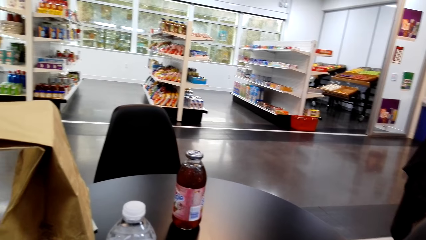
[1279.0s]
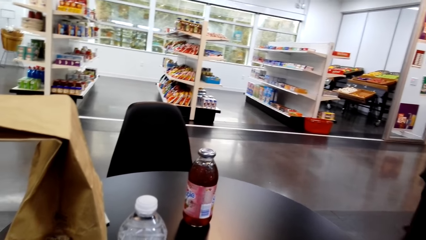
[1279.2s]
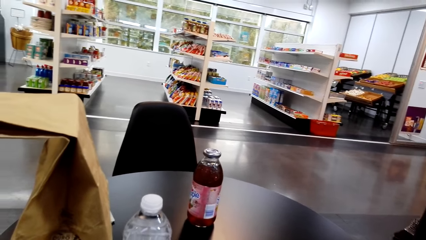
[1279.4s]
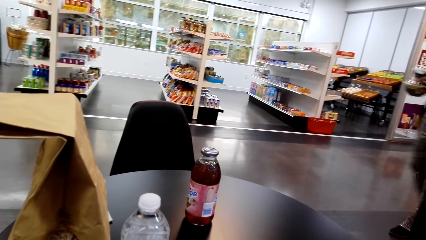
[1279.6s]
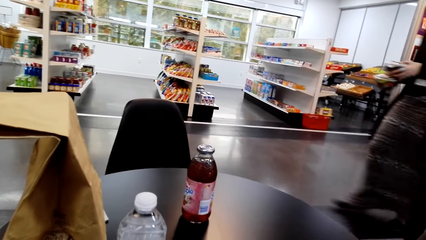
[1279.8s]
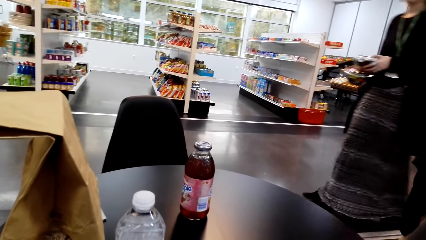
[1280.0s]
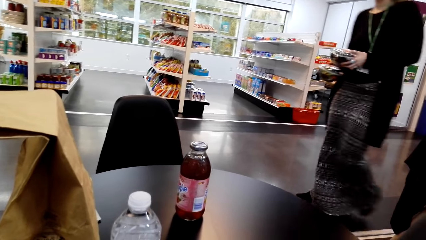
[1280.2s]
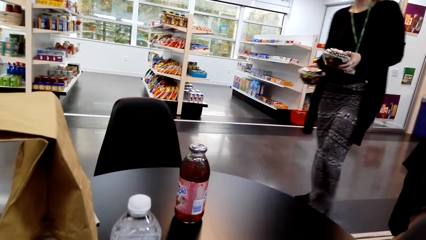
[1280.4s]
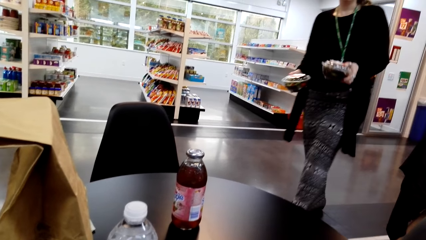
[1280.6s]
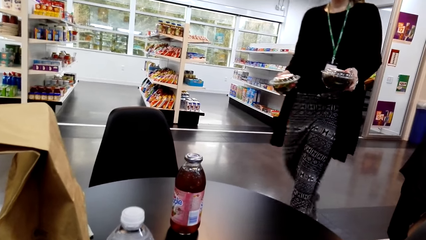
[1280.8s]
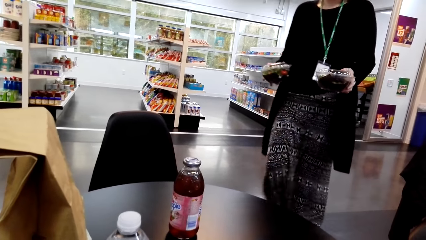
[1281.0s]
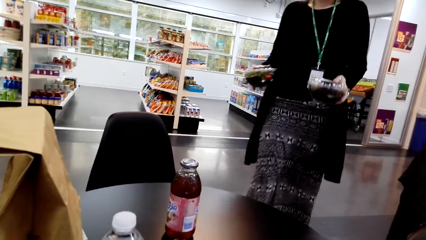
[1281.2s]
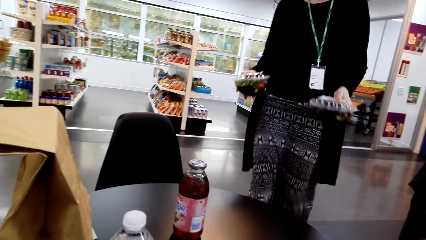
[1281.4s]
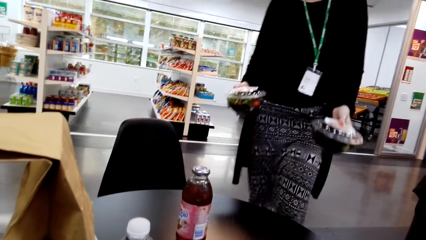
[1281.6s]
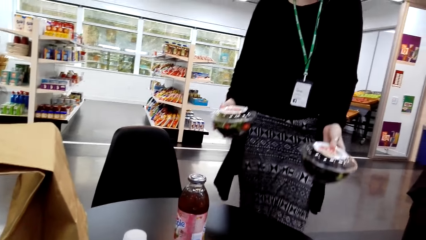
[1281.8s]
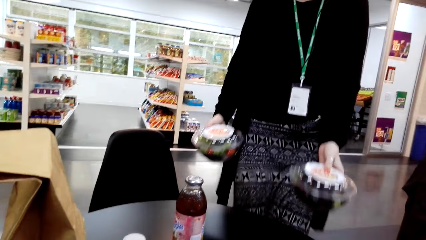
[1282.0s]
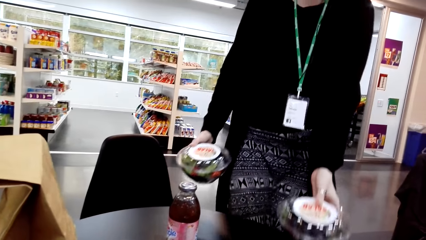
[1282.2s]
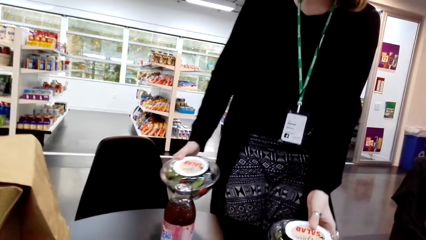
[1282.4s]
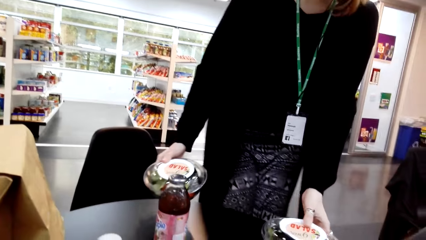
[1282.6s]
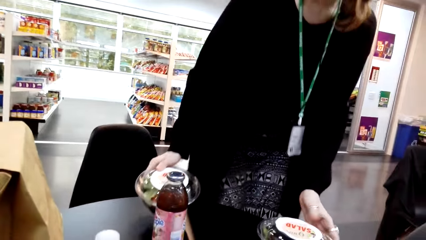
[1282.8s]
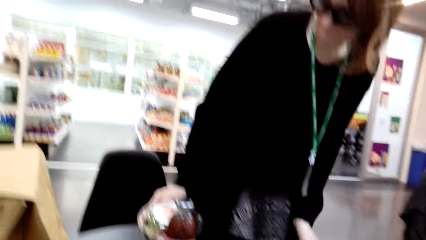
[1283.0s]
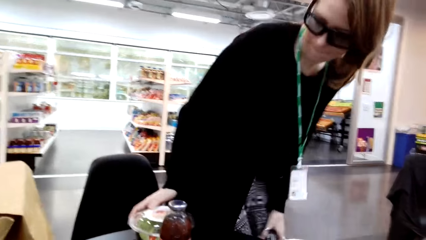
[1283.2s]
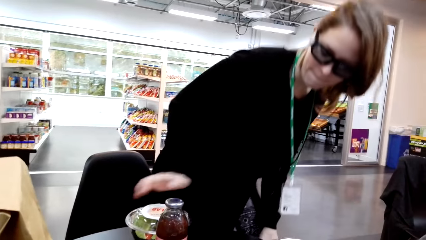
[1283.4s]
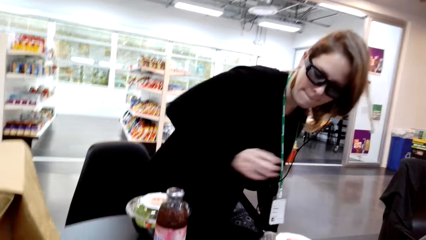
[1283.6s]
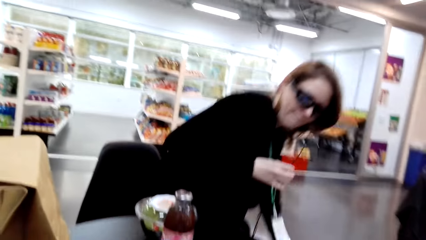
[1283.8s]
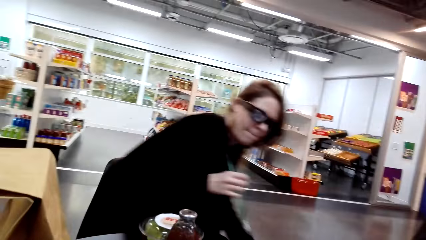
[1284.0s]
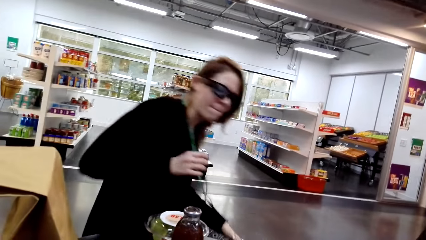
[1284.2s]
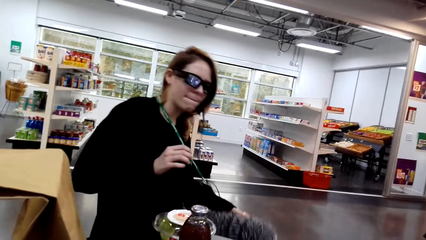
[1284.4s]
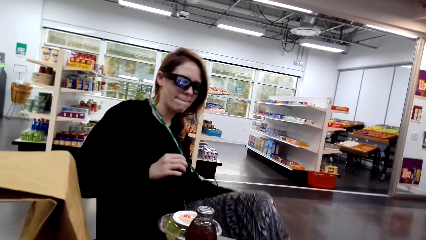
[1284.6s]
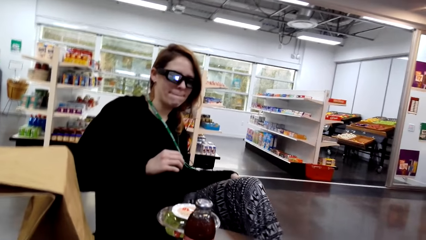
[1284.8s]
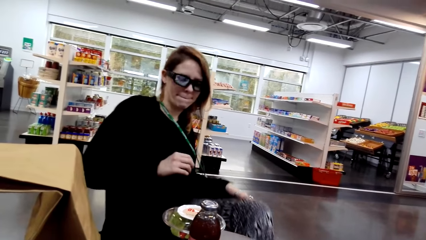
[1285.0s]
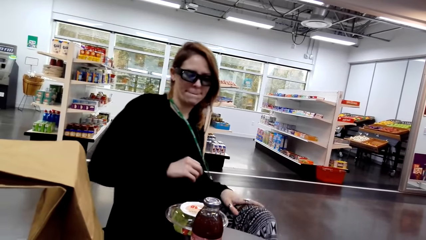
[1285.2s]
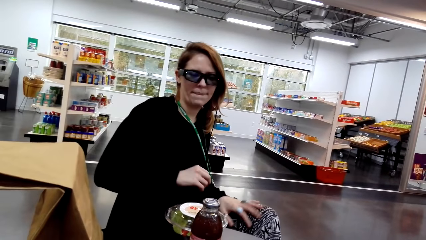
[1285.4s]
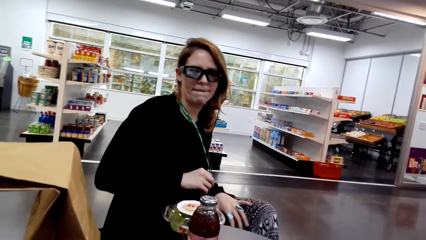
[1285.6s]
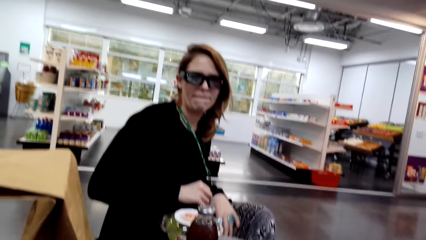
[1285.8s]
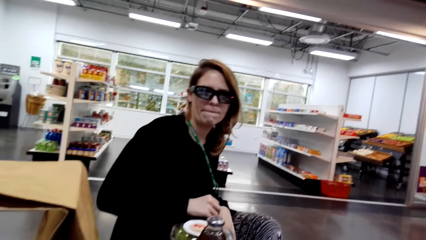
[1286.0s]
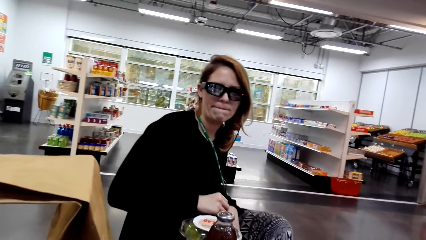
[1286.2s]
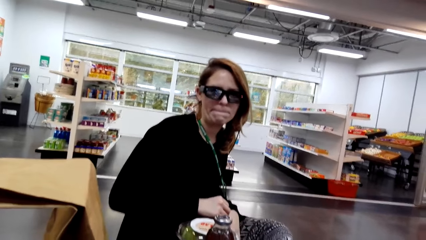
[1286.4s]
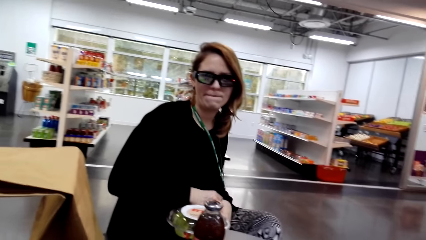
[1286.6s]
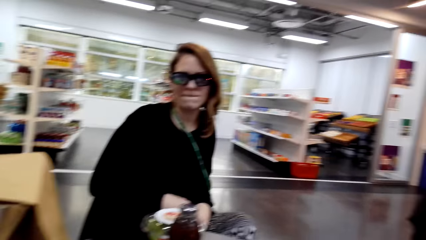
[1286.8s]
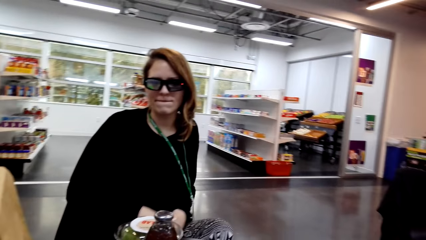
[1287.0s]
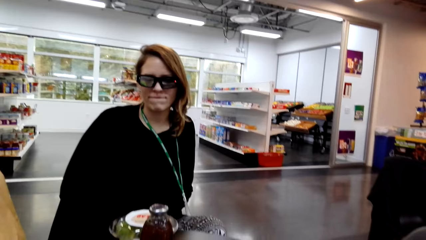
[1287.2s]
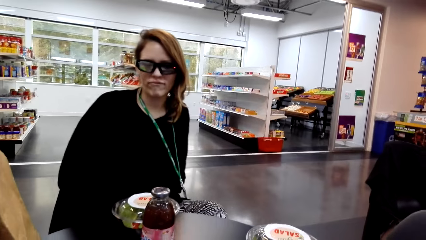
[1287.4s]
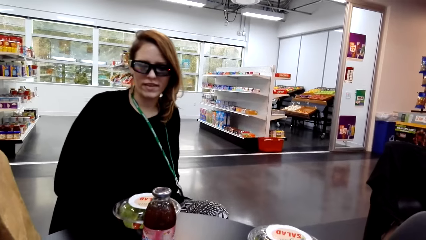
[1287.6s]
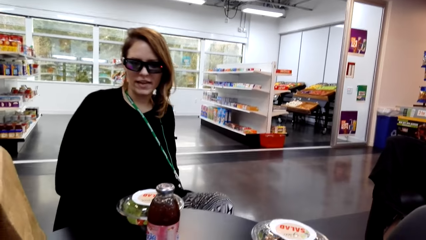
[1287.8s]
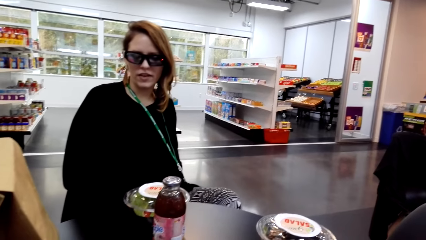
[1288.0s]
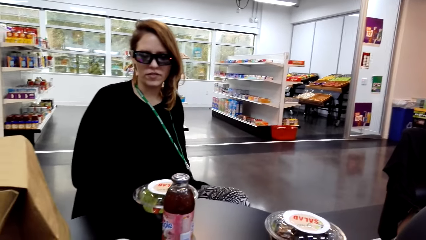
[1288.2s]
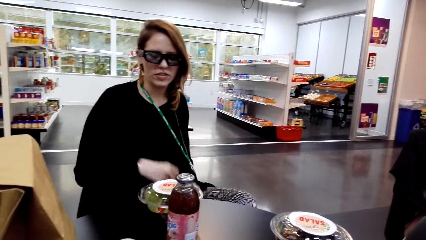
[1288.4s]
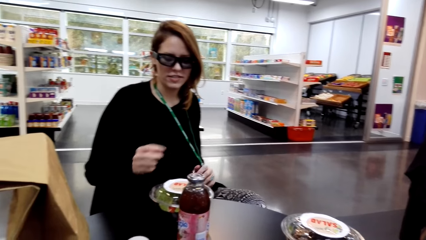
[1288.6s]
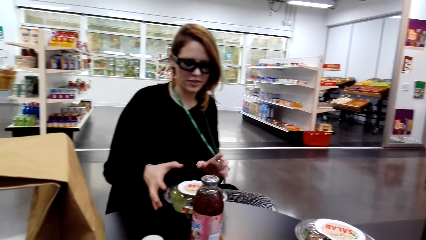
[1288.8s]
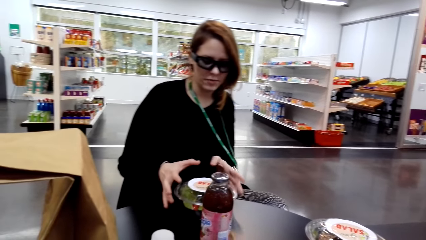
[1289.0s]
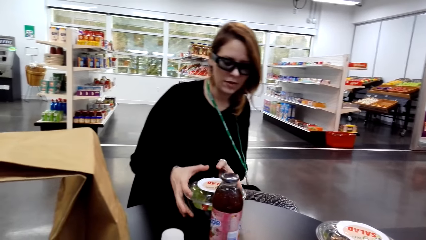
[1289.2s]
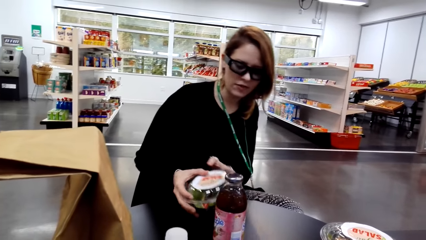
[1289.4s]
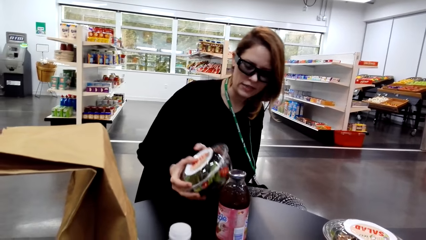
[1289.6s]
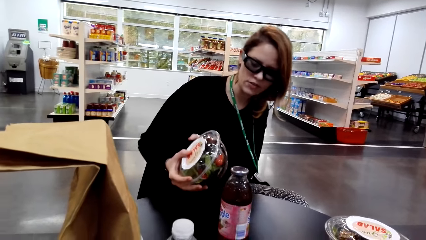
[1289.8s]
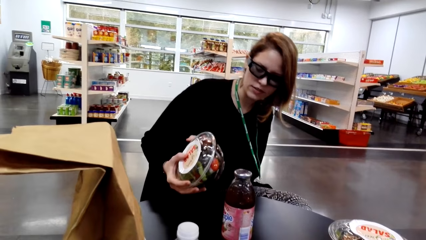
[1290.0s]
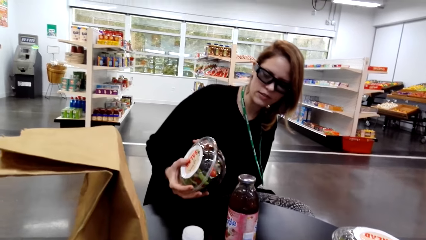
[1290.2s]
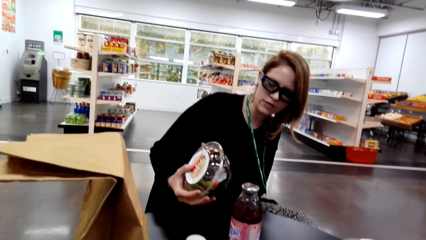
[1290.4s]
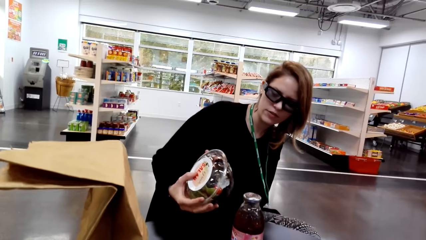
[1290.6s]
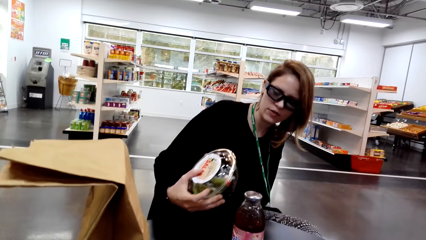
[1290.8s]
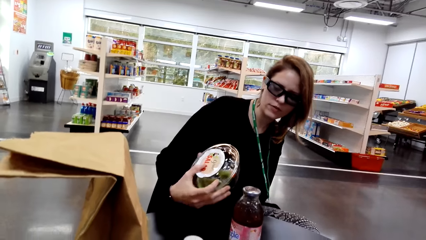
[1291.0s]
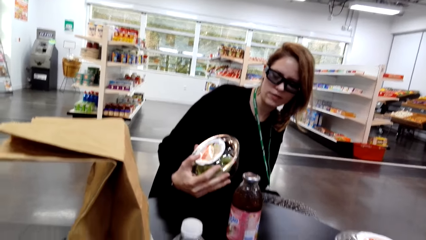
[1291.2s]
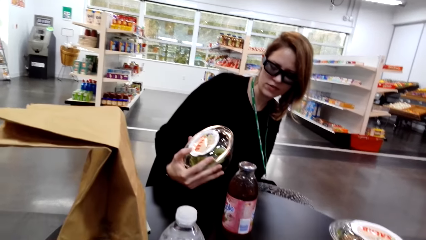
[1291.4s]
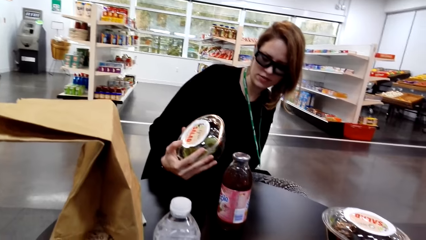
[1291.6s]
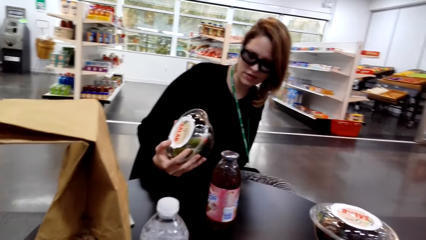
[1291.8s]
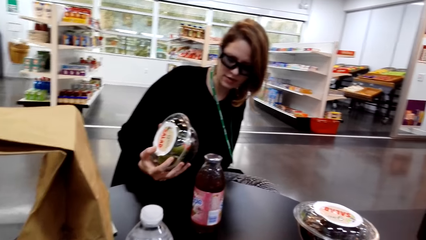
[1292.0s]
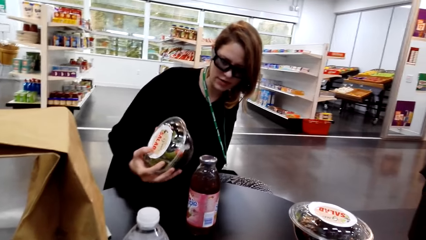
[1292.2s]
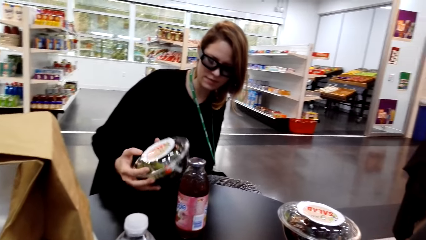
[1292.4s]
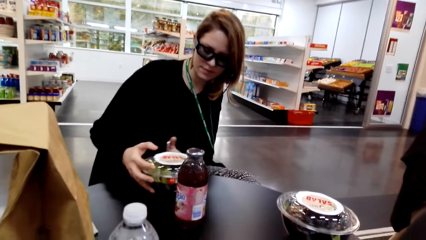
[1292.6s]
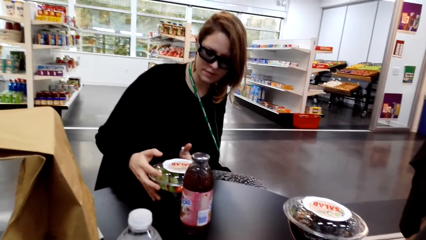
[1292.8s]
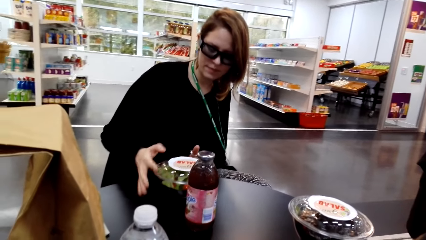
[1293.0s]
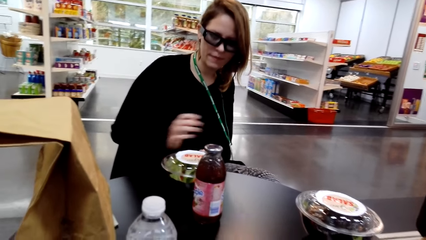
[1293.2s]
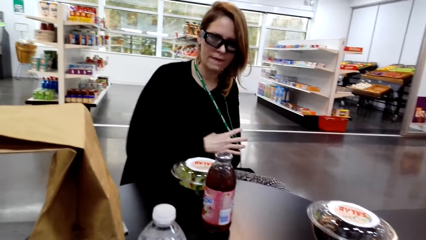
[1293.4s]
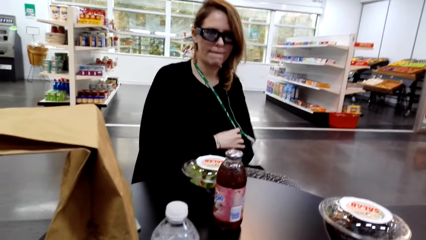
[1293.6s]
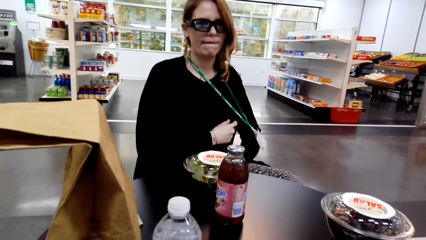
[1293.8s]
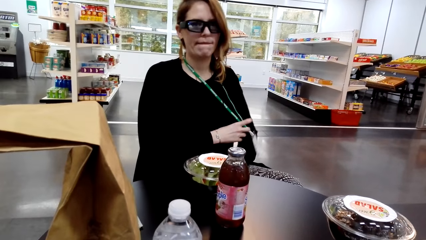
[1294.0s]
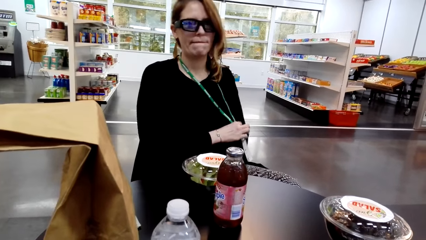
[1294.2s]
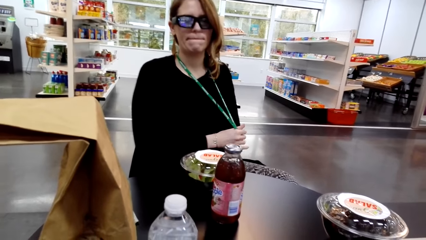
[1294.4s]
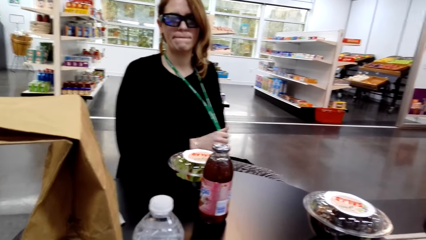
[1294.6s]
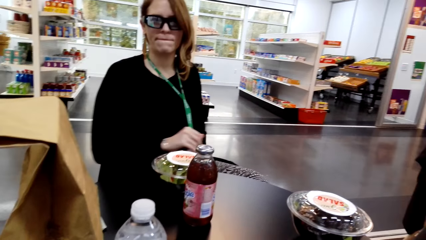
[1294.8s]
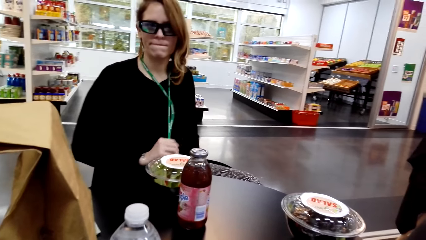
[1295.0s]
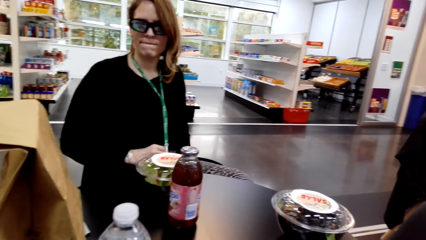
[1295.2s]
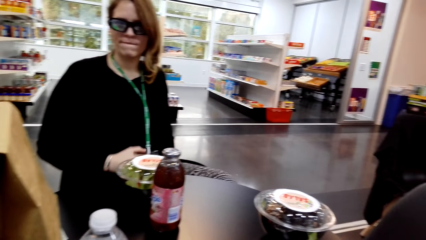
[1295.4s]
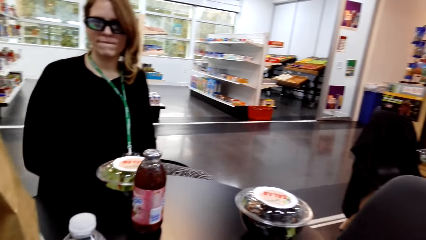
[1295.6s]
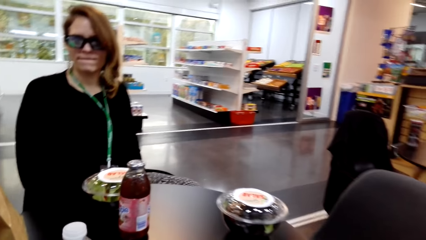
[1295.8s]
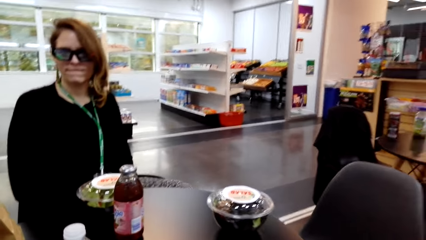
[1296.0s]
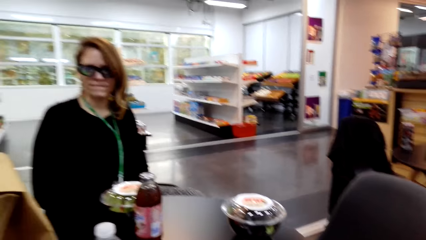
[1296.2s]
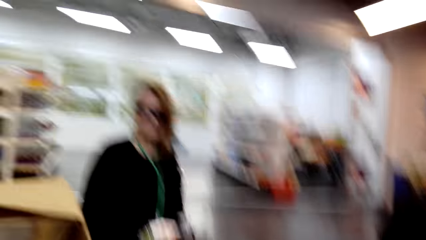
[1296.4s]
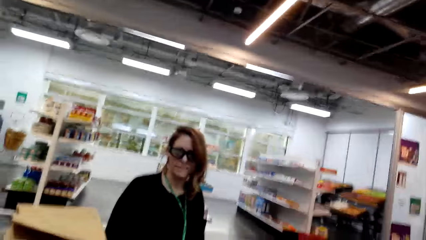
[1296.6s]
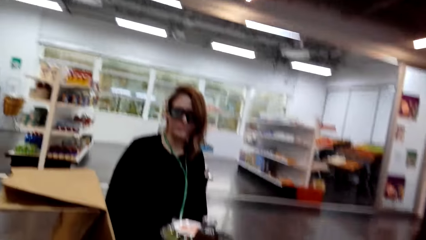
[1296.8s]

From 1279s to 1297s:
A lady walks towards the table. The lady walks around a supermarket, puts down food on the table and sits on a chair. The camera wearer interacts with the lady. The lady interacts with the camera wearer. The lady looks at the food. The camera wearer picks up a can from the table. They interact with the lady.
